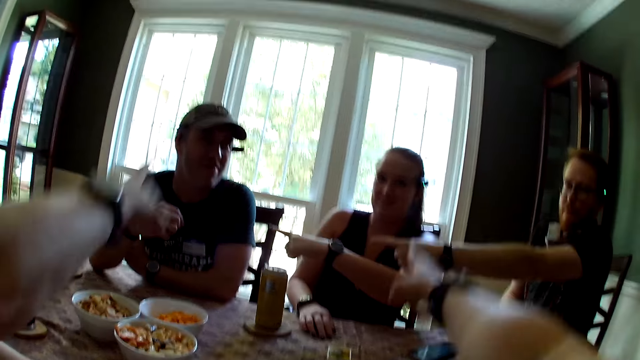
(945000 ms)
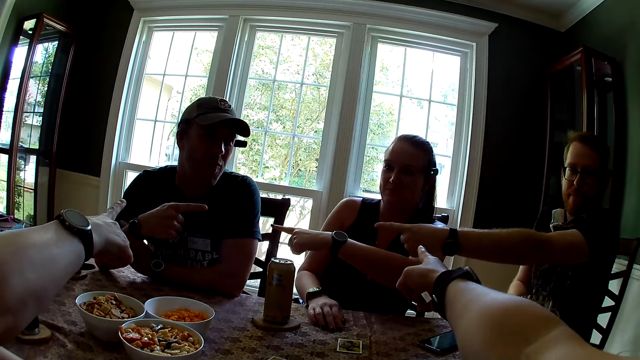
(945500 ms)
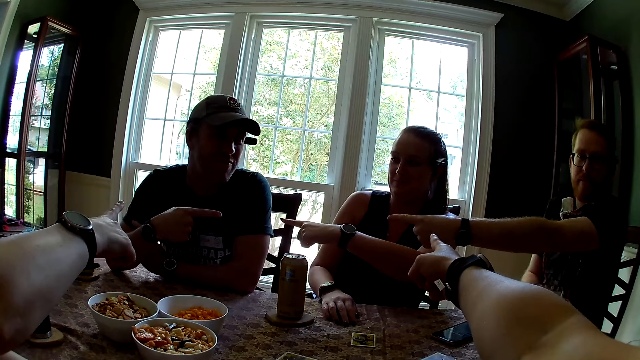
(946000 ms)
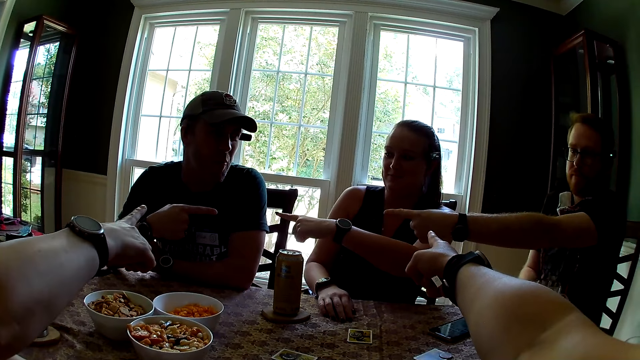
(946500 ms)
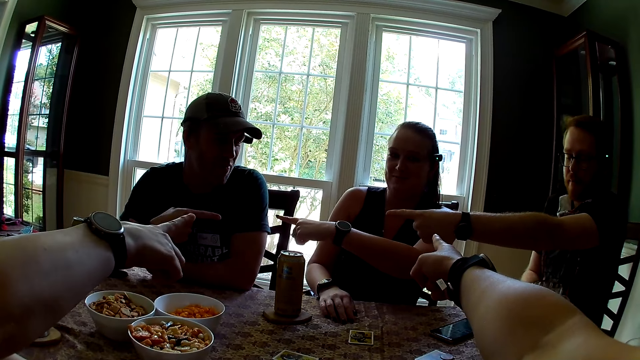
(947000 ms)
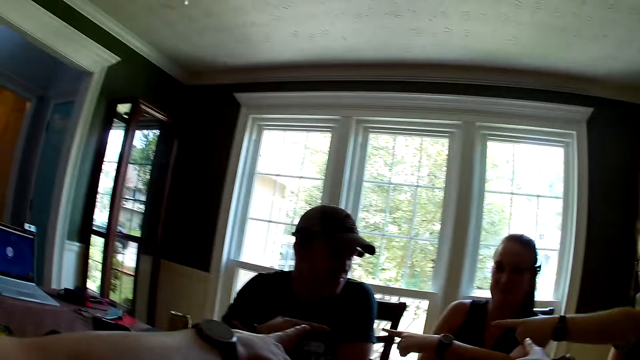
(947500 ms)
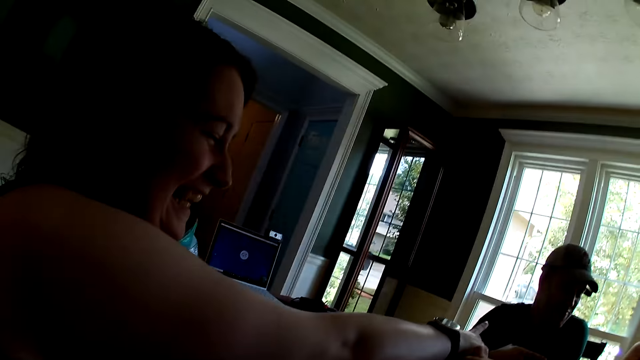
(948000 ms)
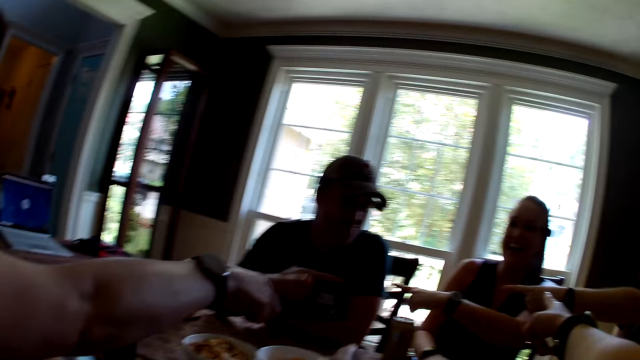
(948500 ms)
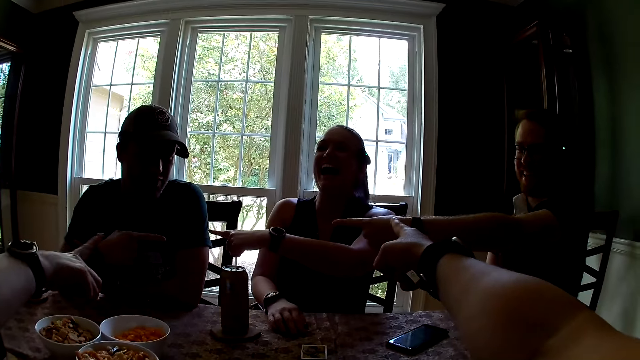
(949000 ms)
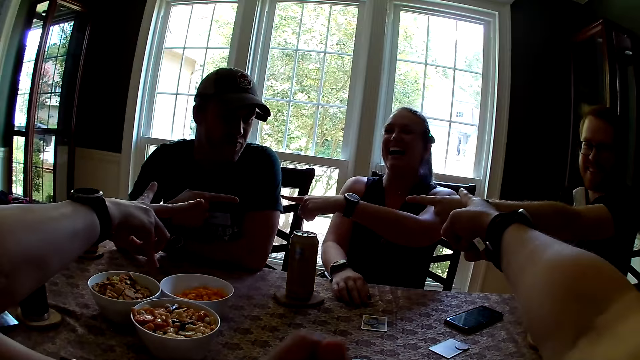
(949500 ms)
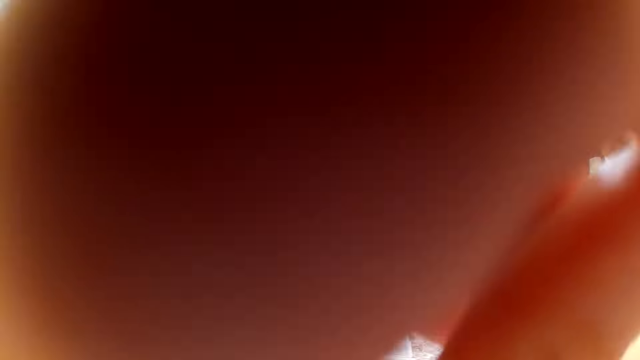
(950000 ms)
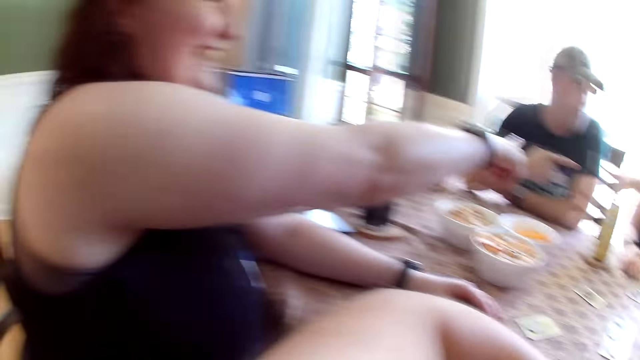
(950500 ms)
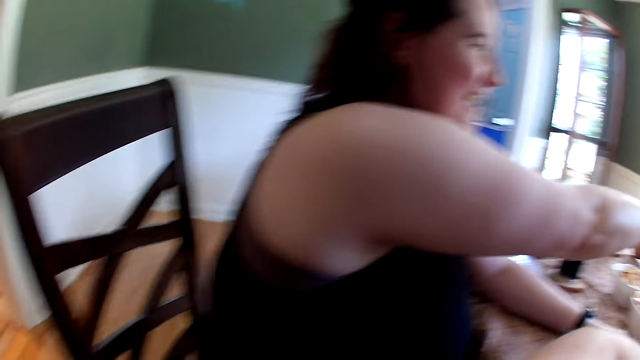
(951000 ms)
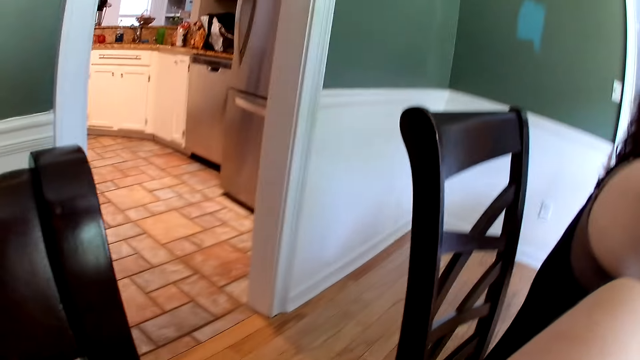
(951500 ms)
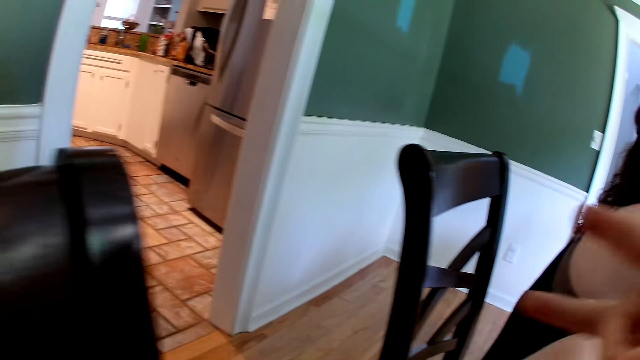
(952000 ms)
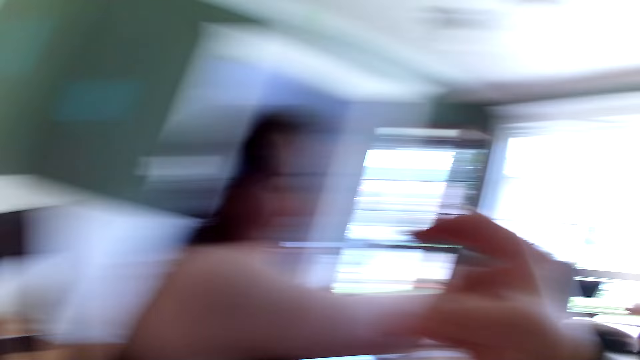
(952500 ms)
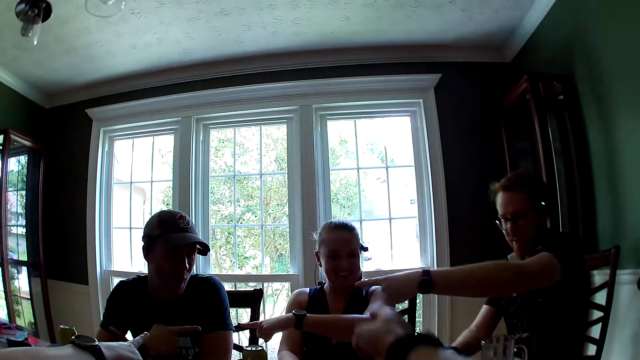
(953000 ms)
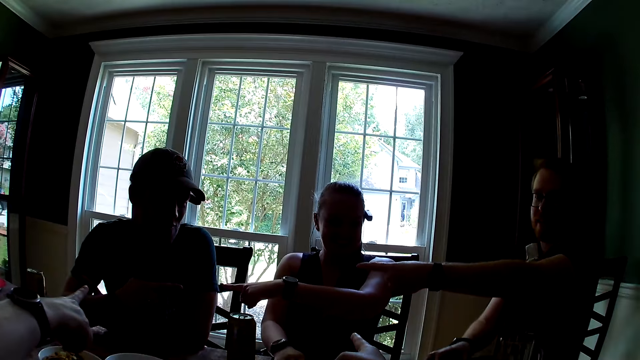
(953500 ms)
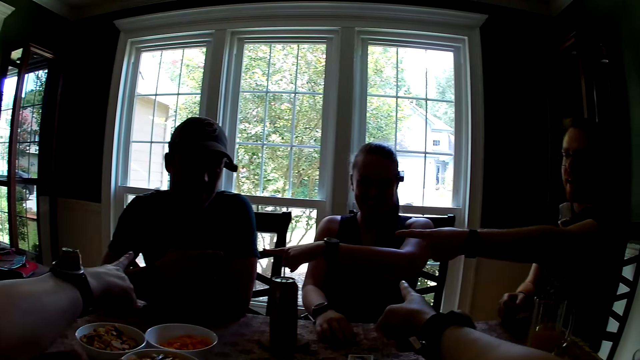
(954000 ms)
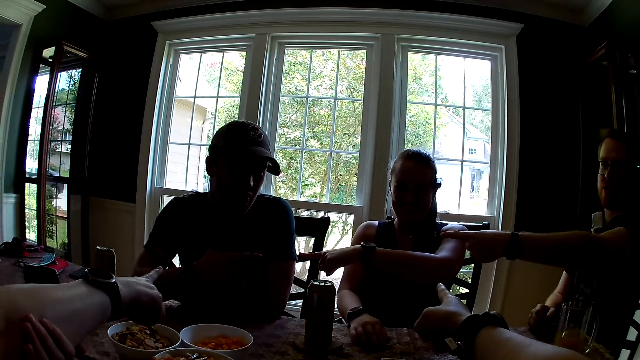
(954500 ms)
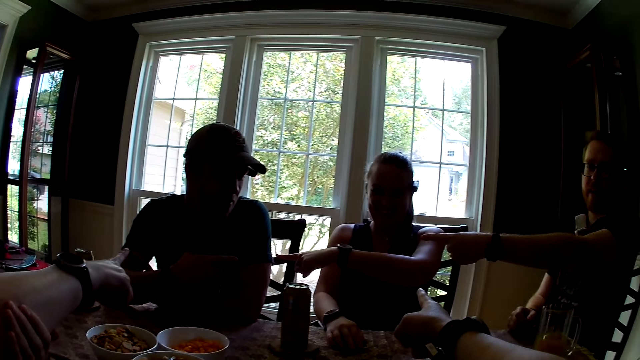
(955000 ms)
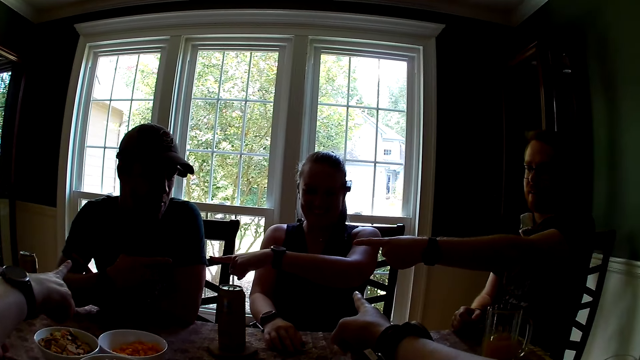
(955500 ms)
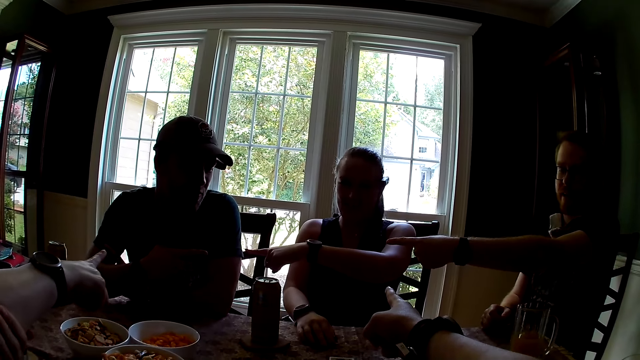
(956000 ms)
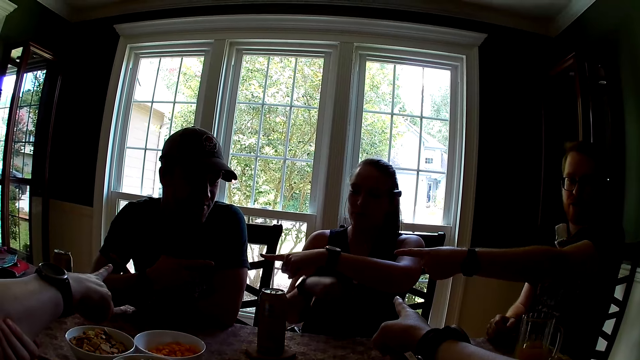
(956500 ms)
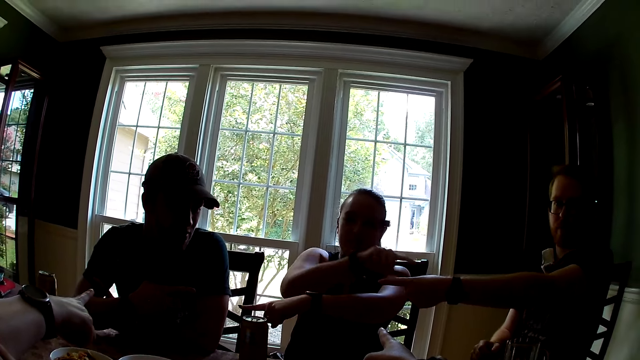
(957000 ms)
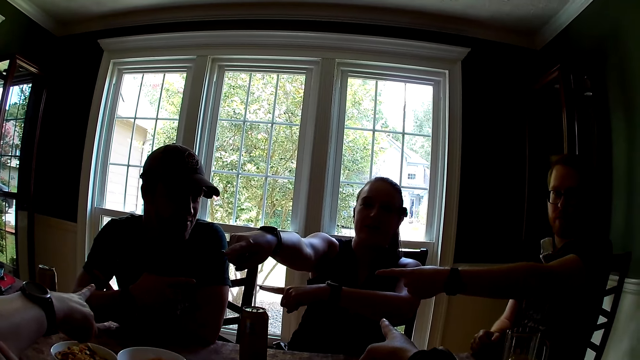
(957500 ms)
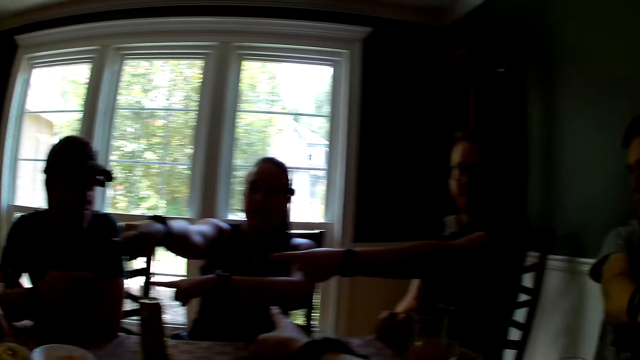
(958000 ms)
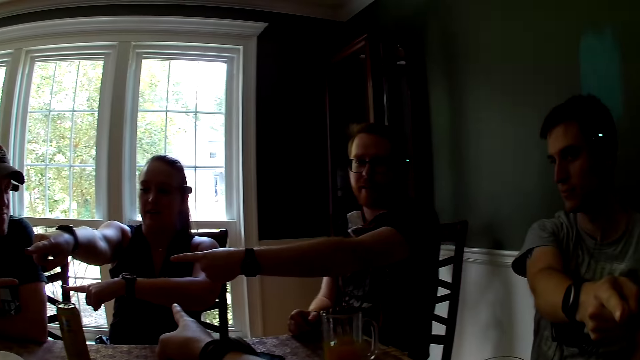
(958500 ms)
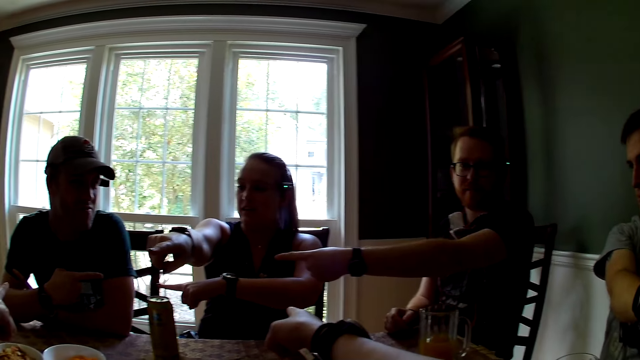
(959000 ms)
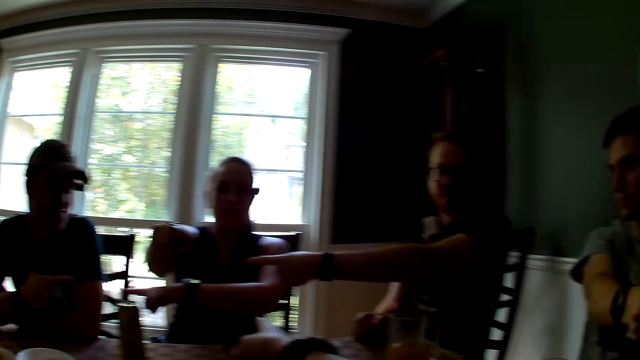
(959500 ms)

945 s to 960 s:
A woman points to a man with her finger. Another man points to the first man with his finger. Another woman points to the first man with her finger. The camera wearer points her finger to the first man with her finger. She points at the first woman. The first man points back at them. The other woman points at the first woman. The camera wearer turns on her chair and points her finger to the first woman with her finger. The first woman moves her hand and counts everyone on the table.

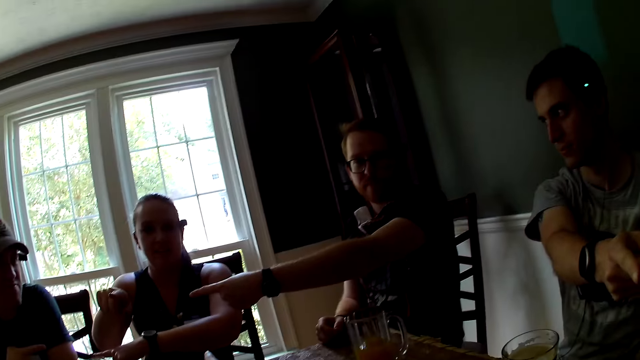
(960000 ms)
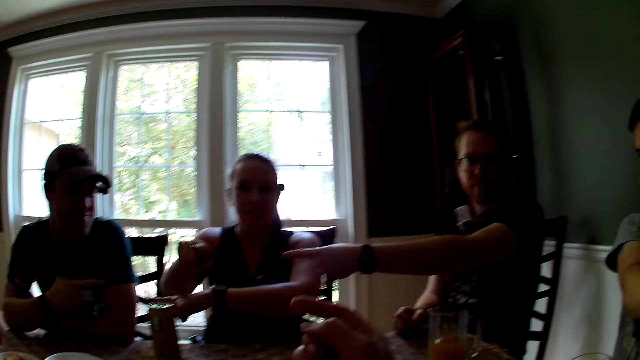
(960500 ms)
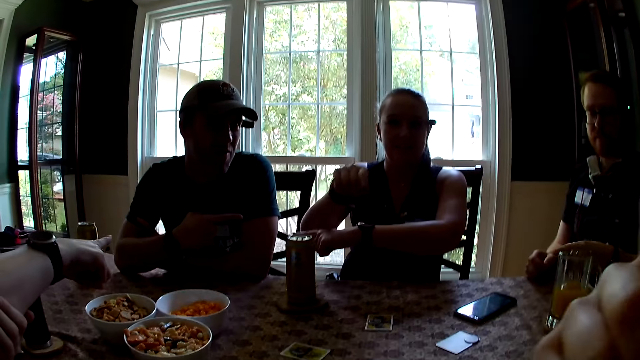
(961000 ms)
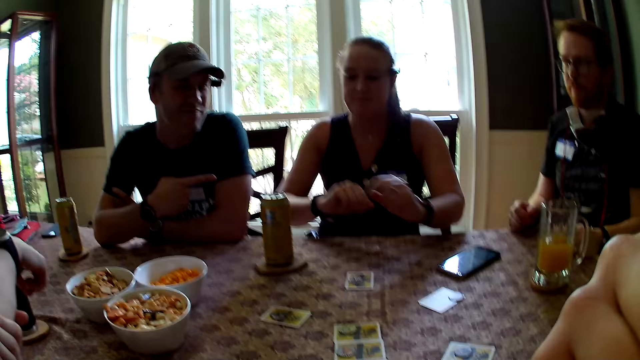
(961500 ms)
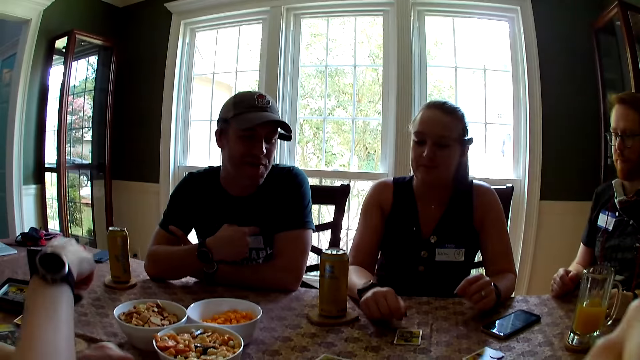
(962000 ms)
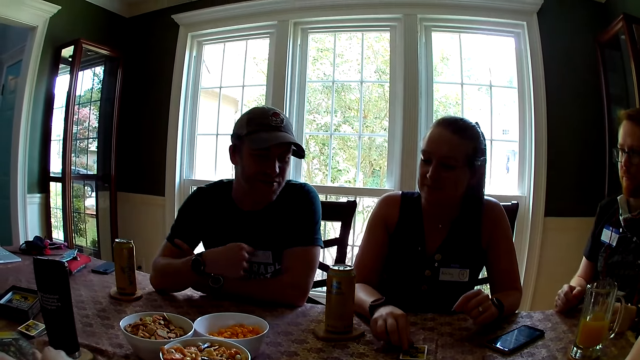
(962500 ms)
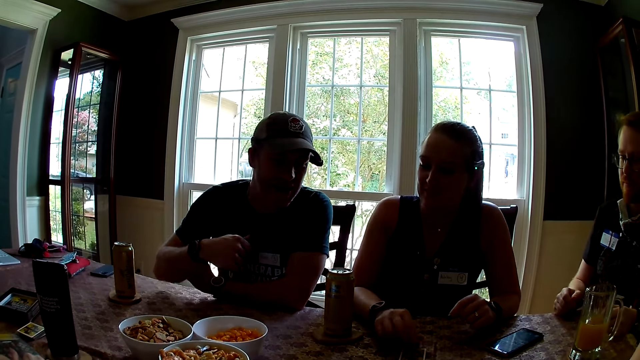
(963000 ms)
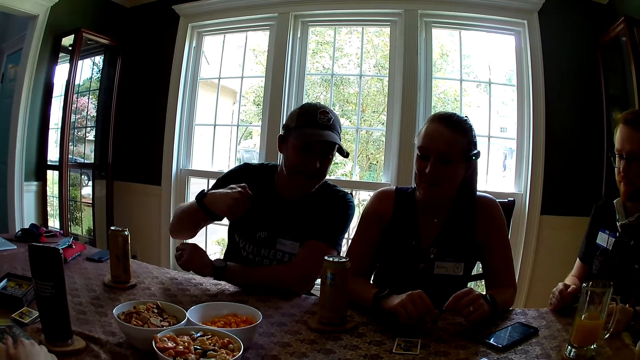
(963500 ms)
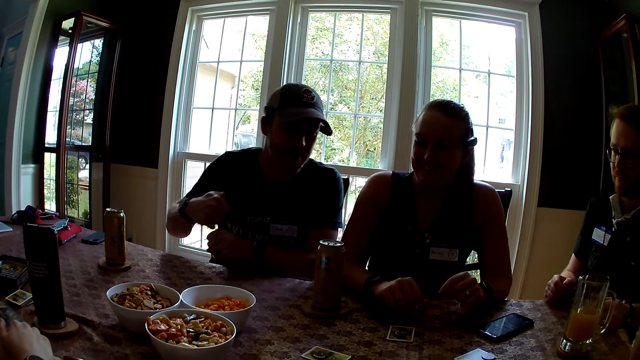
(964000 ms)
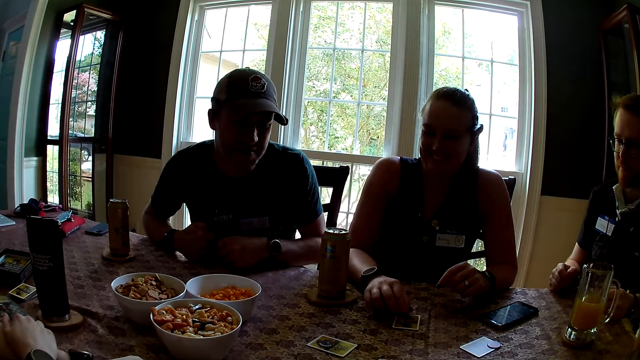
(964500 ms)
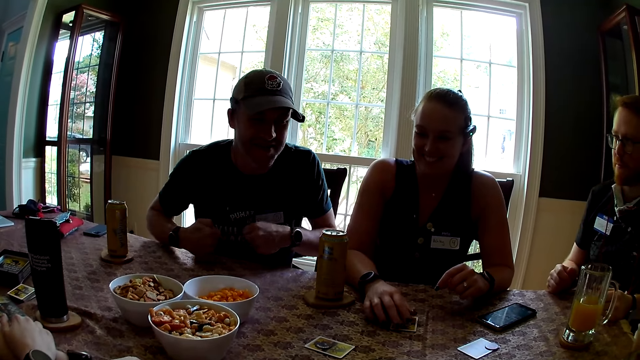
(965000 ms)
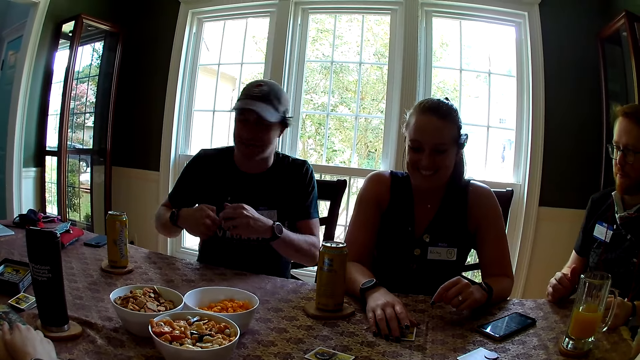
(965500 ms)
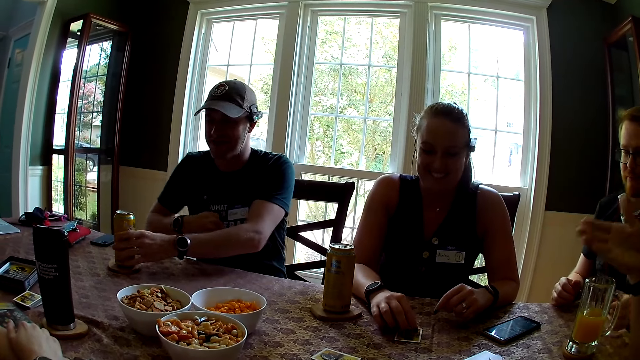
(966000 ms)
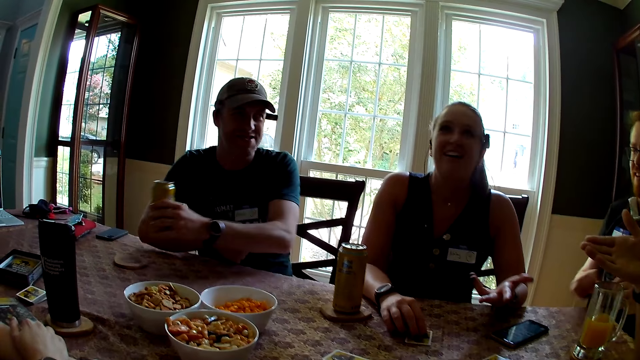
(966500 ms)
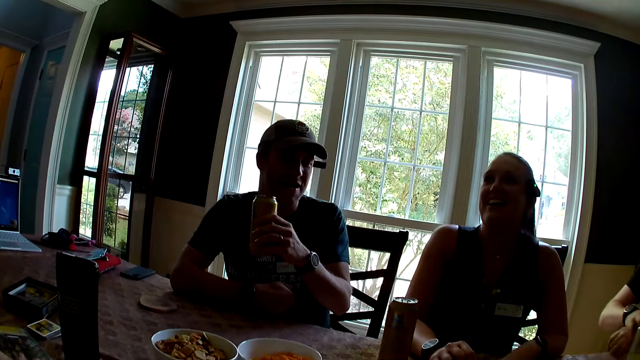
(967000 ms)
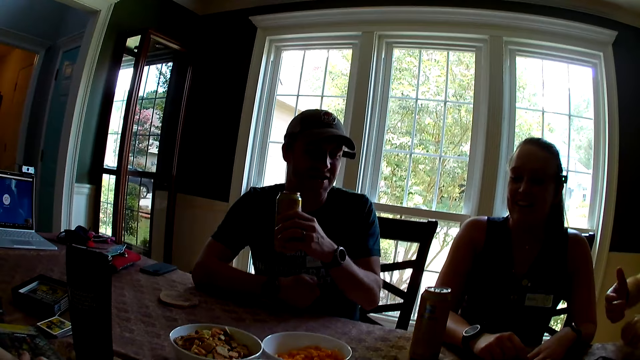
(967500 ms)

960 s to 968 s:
A man moves on his chair. A woman touches the token on the card. She touches the card on the table with her right hand. The man carries soda from a coaster on the table with his left hand.
